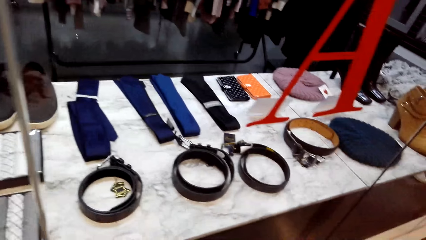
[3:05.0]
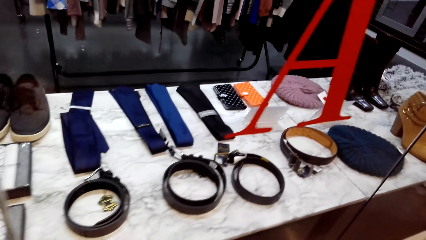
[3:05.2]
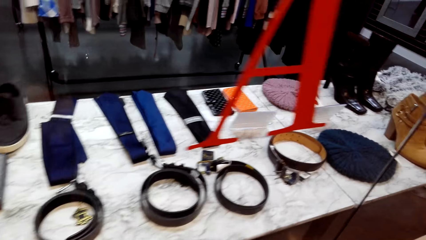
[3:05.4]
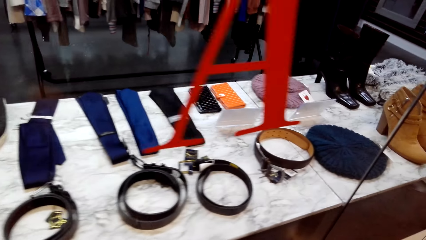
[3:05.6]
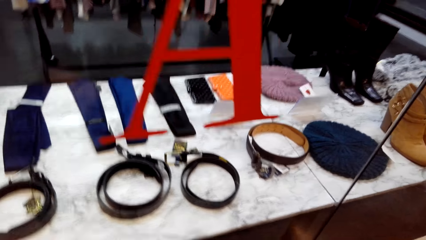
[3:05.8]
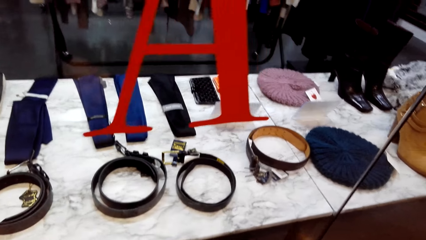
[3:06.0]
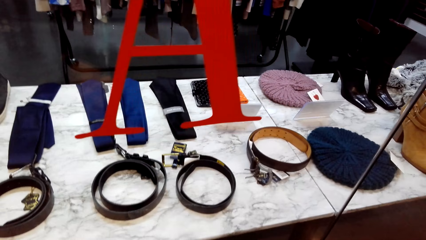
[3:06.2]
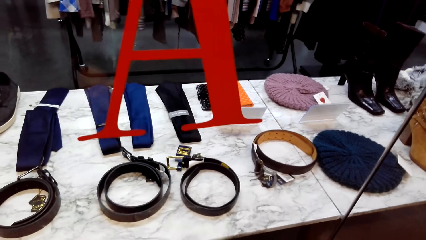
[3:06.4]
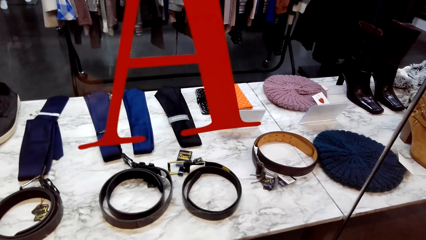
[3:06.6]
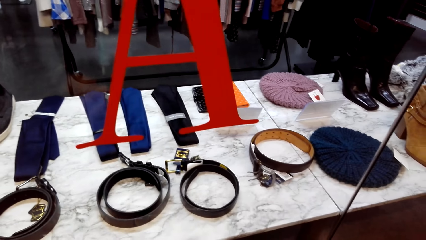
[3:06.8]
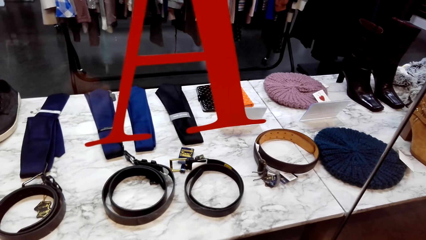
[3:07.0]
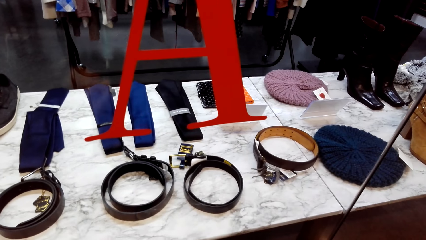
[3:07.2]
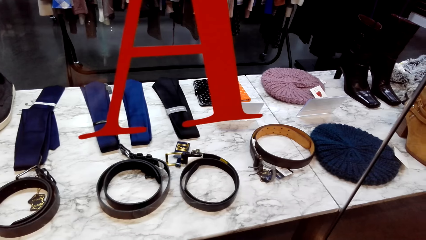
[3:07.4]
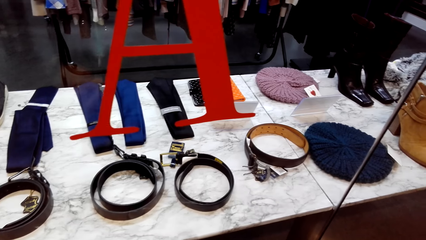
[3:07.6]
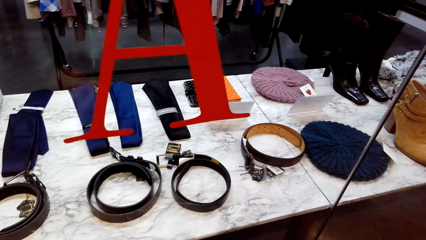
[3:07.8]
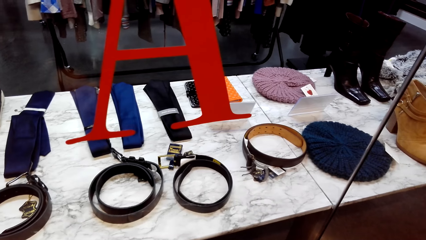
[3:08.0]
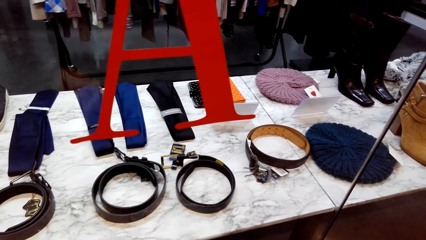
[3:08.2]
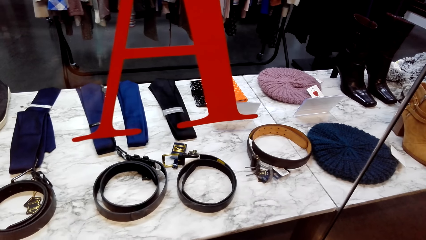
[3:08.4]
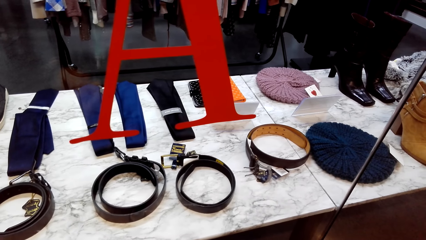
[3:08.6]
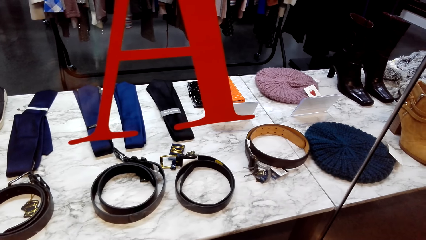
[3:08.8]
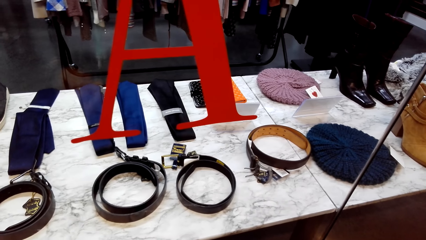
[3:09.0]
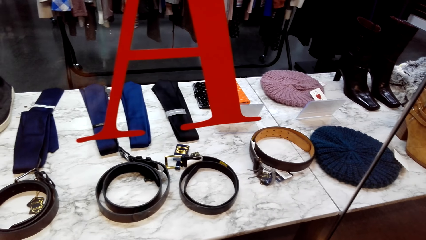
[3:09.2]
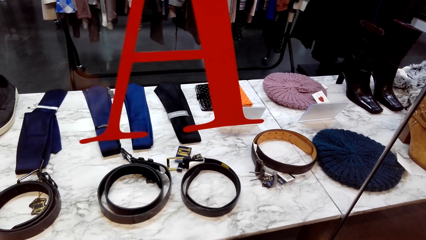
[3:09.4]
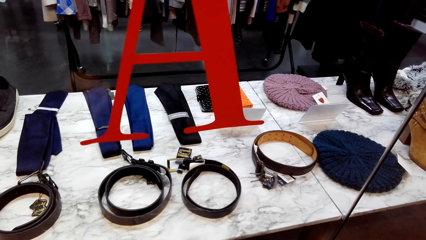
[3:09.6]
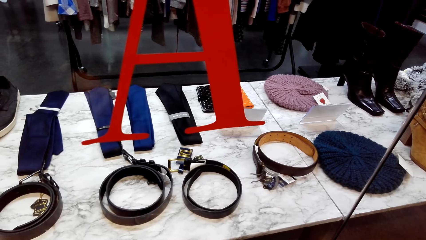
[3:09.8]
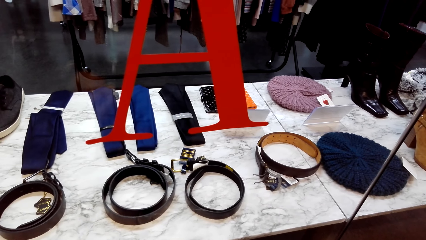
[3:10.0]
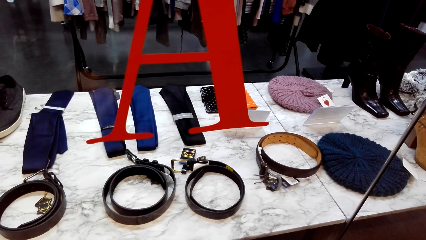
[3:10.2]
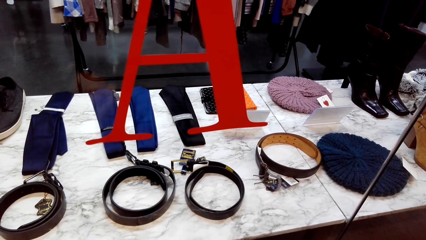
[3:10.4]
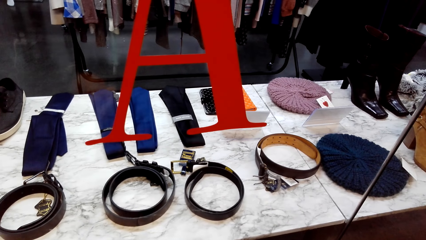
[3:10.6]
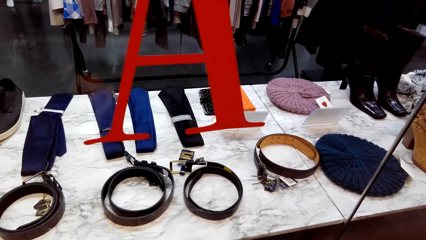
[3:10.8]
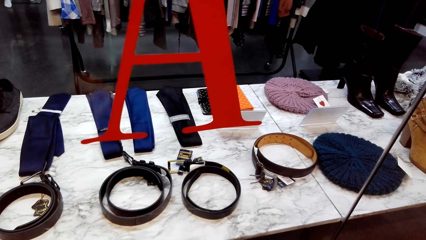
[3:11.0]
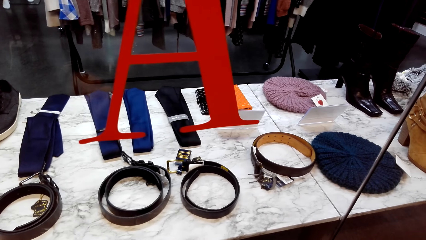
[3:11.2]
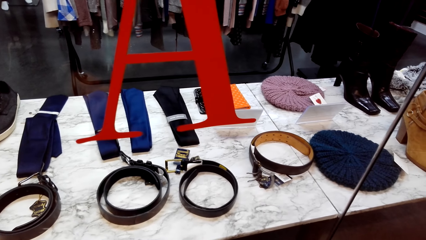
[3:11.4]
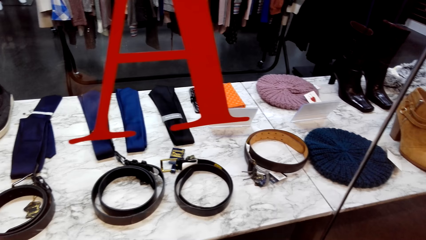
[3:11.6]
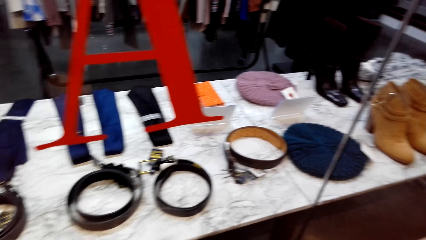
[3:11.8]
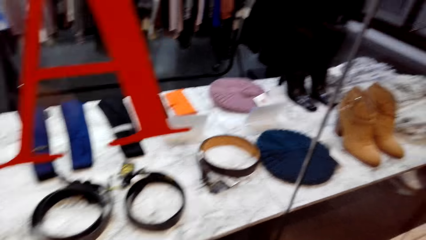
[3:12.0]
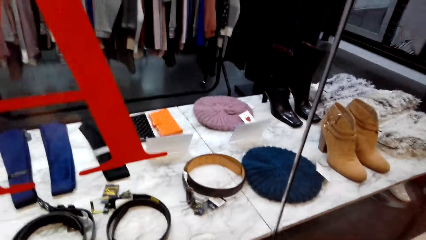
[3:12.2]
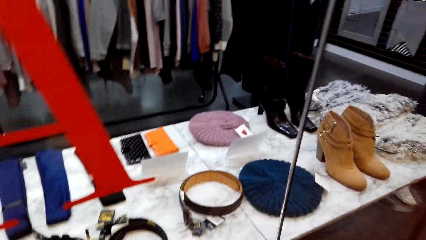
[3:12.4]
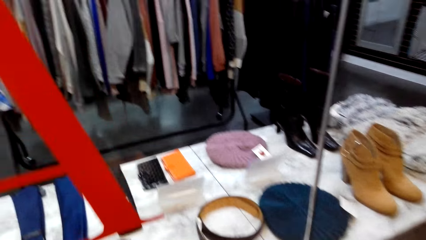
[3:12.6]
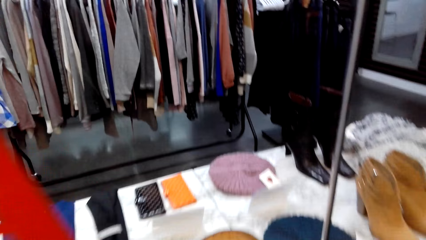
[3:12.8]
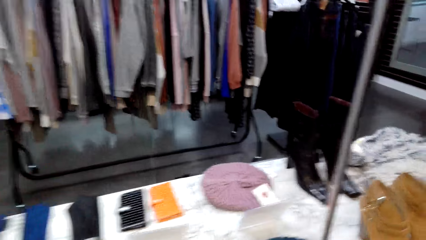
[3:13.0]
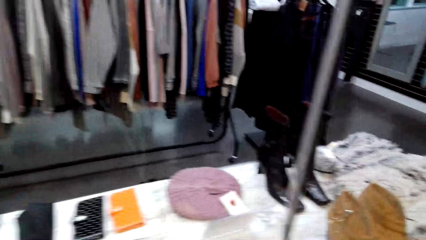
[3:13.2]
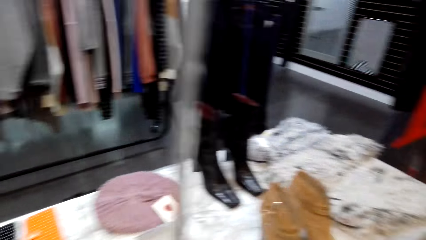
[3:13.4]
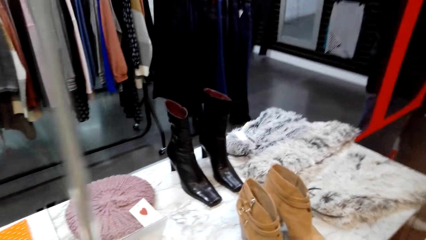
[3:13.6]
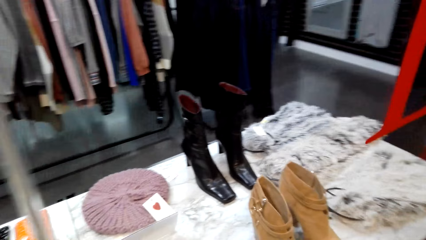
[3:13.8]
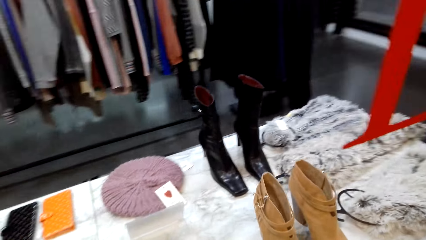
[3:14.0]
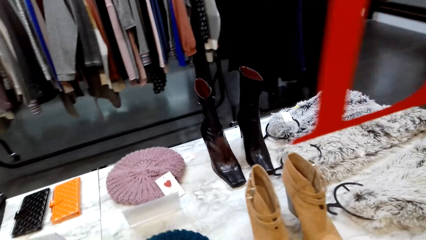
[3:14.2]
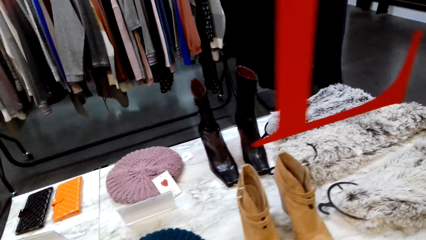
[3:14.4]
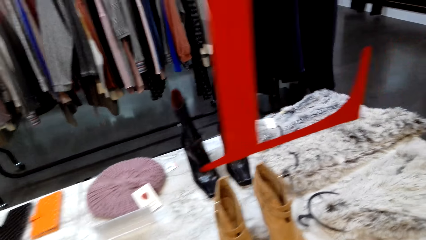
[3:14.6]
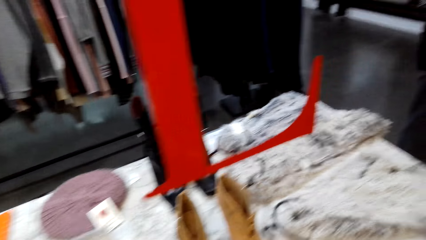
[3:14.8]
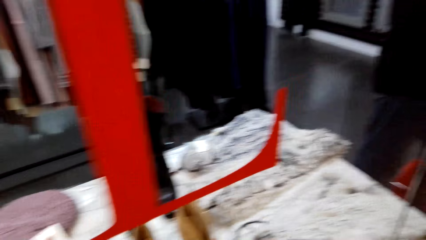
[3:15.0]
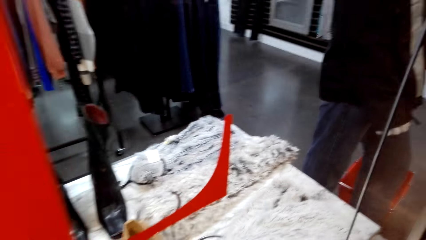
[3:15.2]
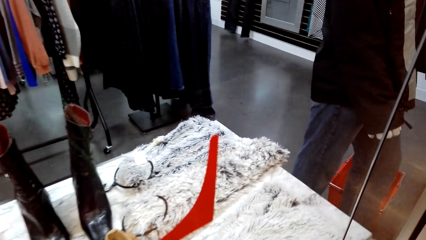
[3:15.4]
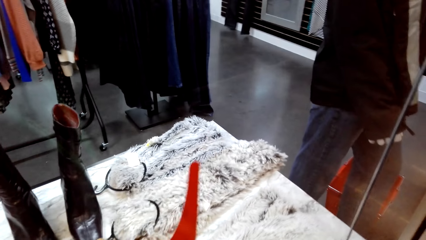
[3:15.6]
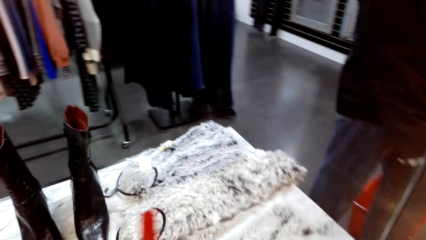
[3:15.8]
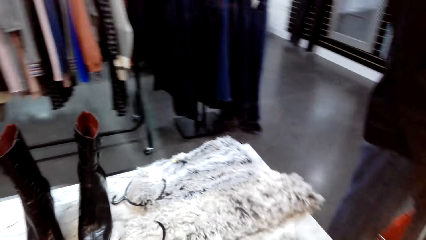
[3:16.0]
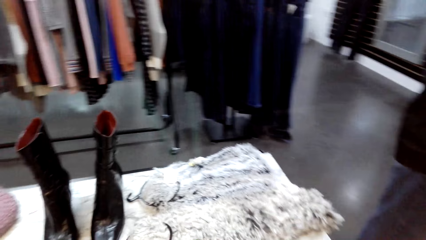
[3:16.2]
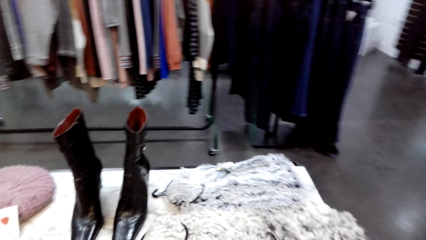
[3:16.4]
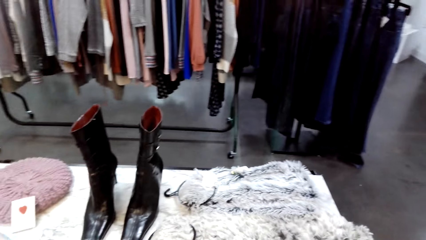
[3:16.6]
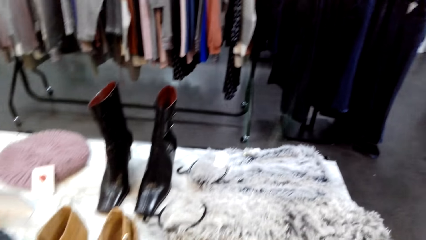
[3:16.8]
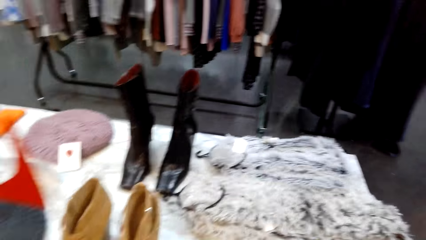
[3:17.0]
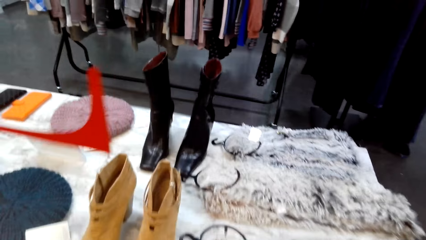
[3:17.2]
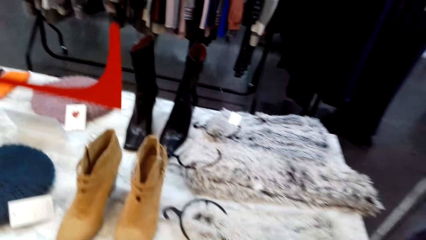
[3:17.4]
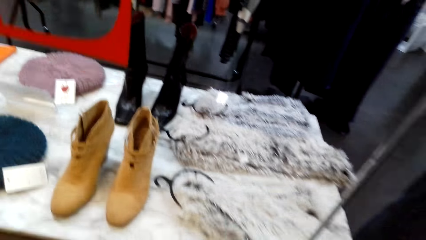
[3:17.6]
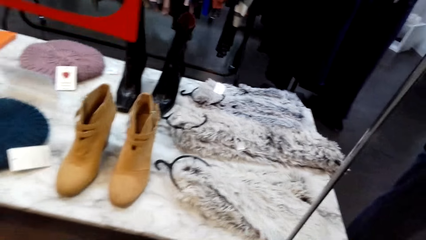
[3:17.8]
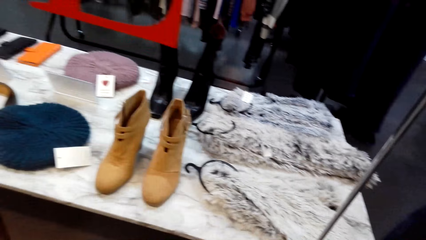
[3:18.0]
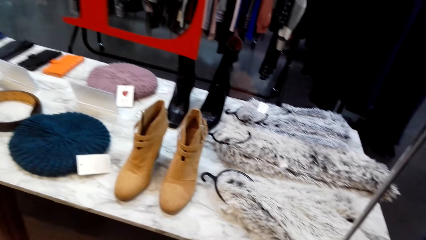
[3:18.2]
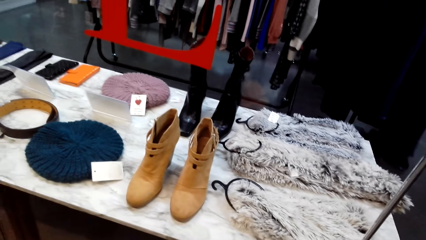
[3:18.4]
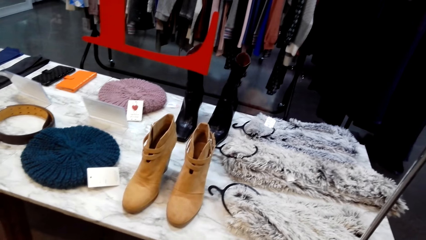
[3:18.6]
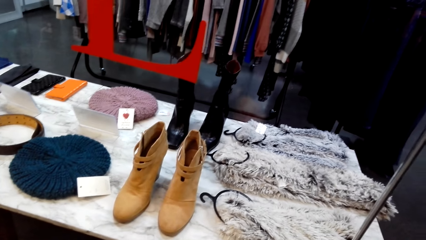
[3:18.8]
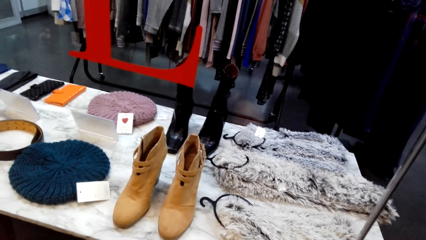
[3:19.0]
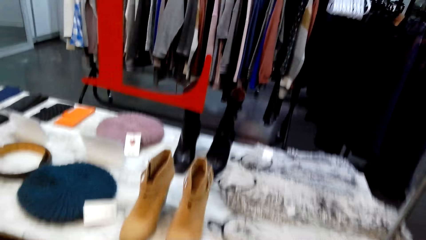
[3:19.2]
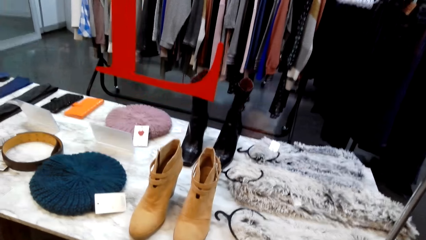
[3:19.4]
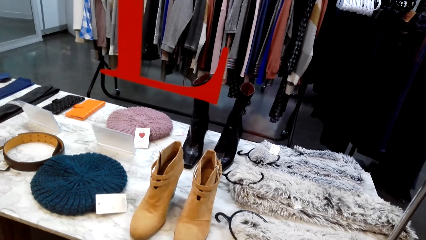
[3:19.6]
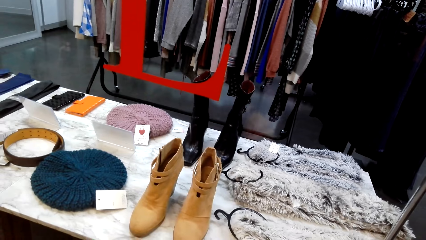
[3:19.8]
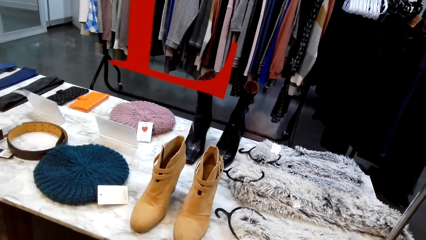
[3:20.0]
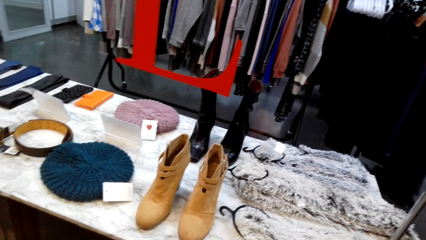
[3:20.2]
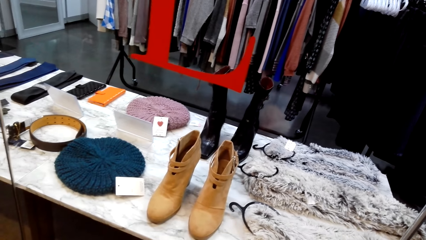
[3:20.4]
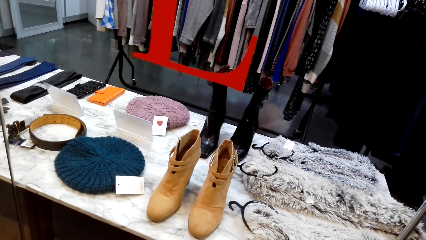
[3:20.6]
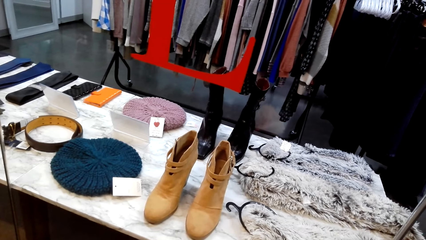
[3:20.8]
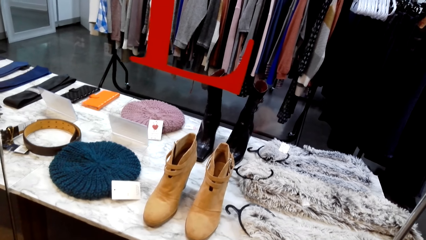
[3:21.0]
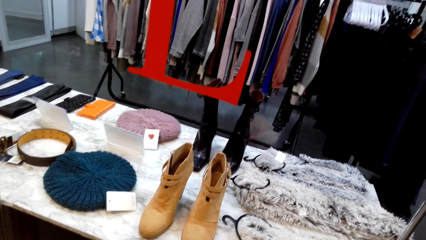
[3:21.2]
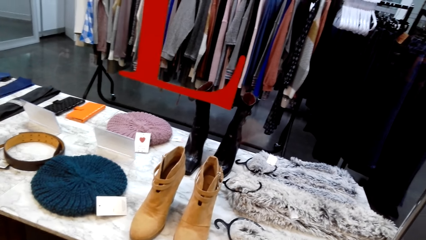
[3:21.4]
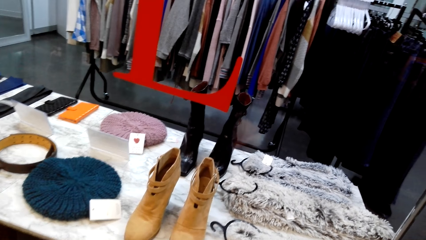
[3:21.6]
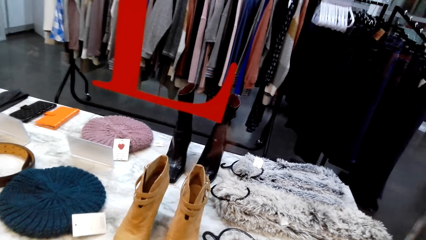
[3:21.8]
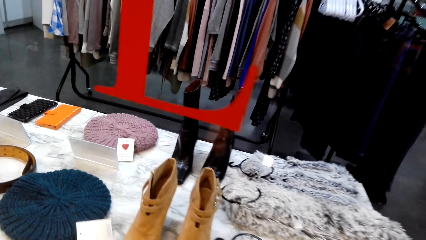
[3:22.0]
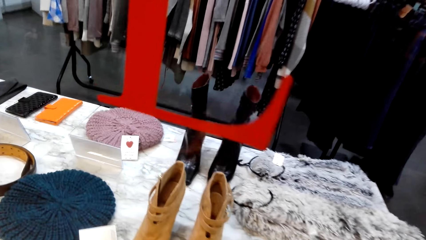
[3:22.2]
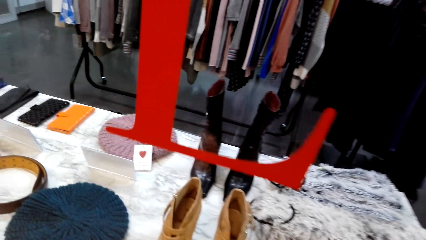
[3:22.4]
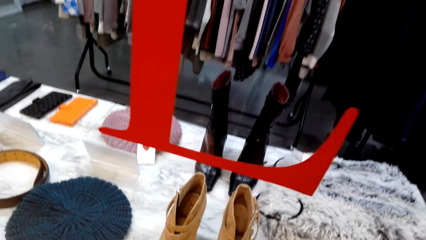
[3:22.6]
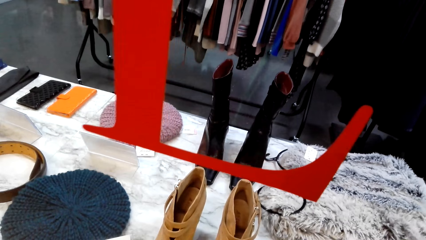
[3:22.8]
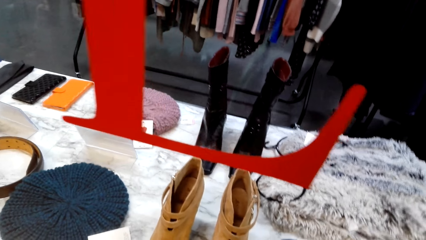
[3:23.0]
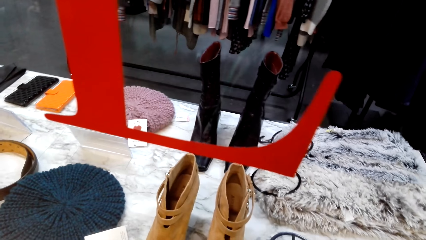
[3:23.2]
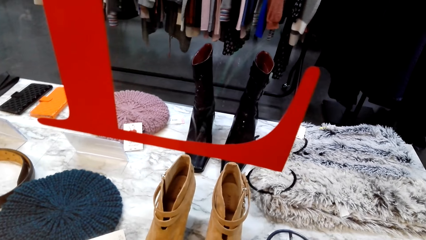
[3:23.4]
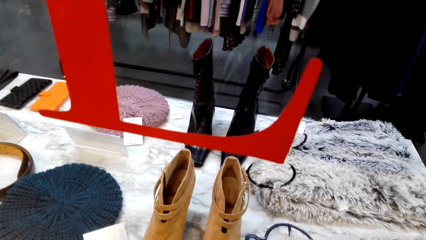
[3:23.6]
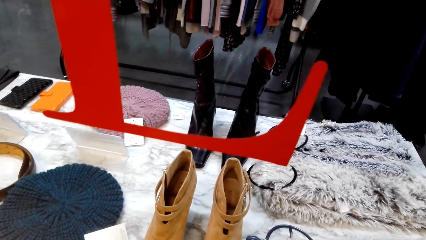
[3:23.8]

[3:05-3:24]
The camera wearer looks around. They stare at the clothing accessories. They look around.
